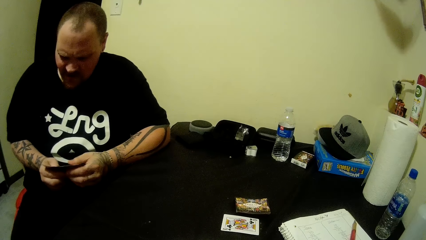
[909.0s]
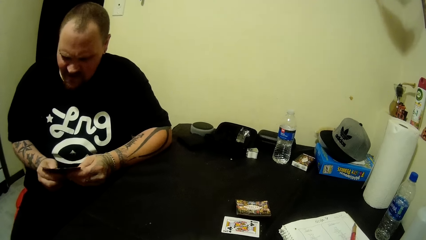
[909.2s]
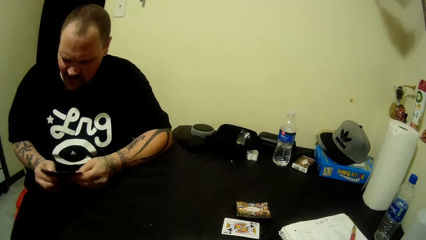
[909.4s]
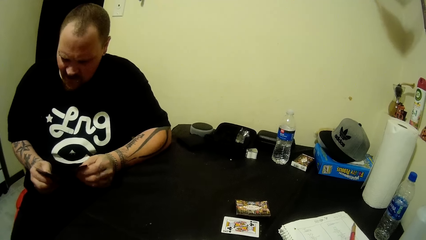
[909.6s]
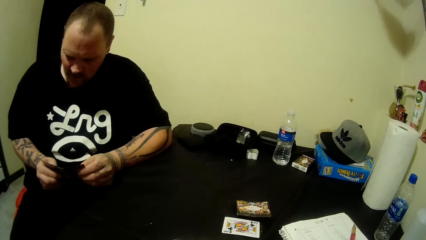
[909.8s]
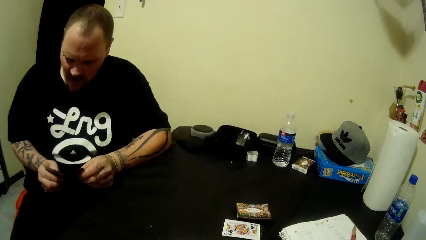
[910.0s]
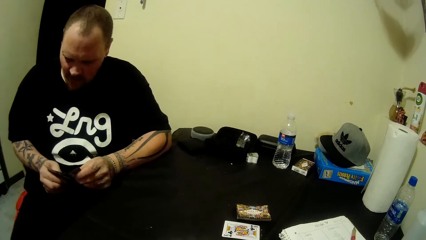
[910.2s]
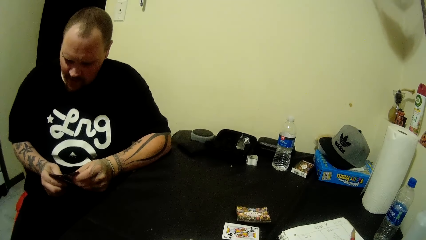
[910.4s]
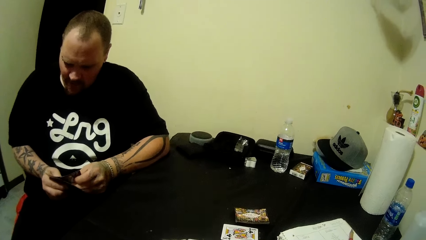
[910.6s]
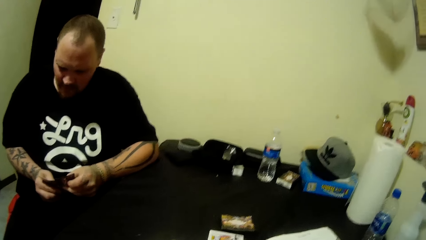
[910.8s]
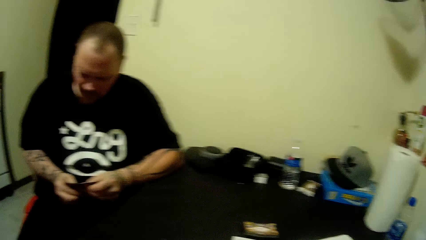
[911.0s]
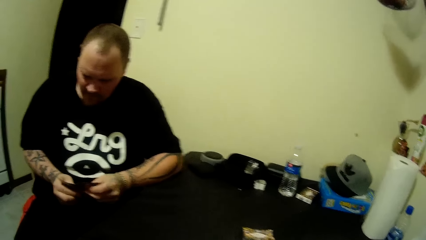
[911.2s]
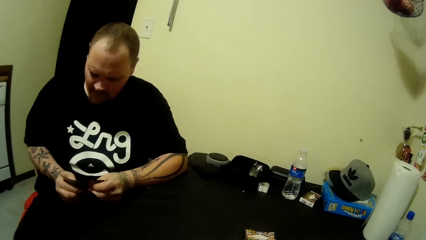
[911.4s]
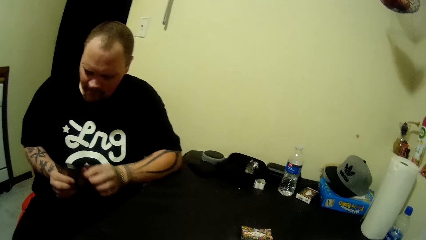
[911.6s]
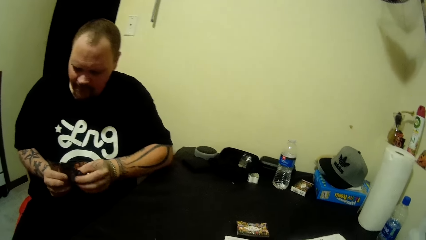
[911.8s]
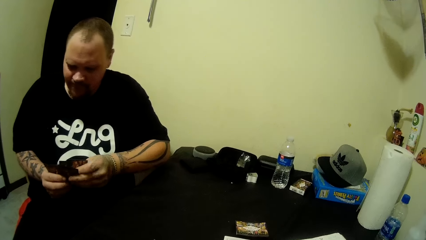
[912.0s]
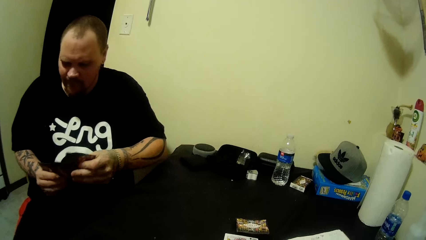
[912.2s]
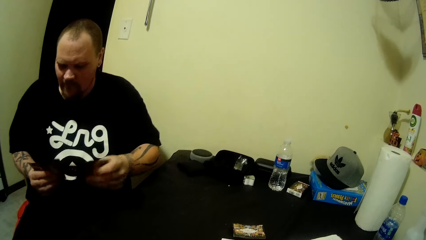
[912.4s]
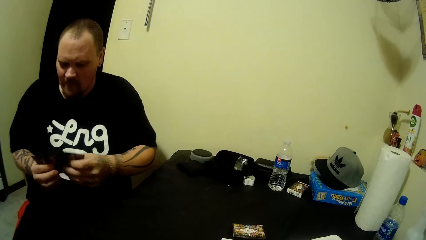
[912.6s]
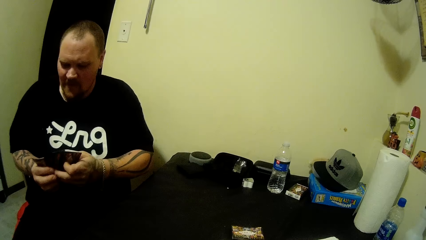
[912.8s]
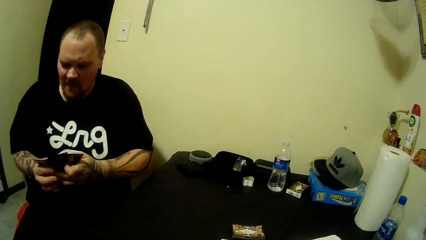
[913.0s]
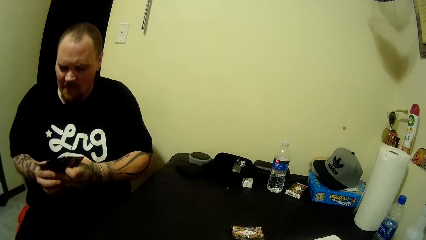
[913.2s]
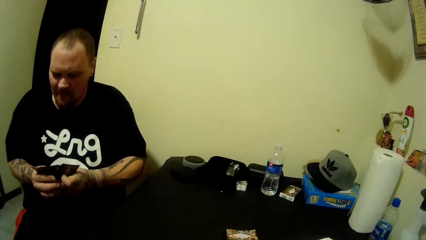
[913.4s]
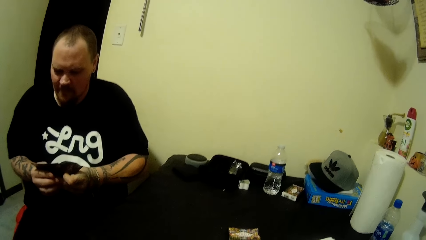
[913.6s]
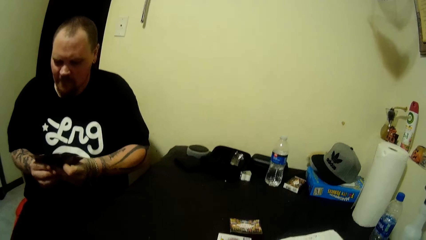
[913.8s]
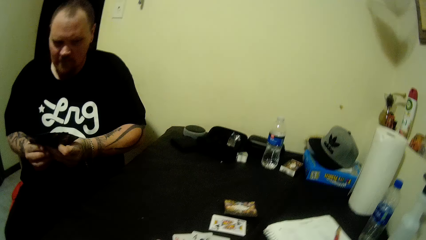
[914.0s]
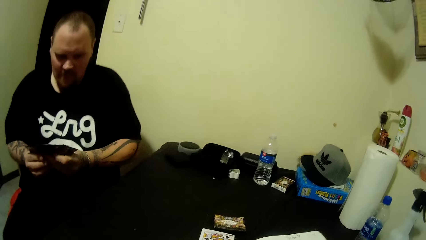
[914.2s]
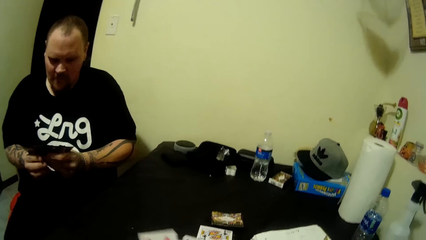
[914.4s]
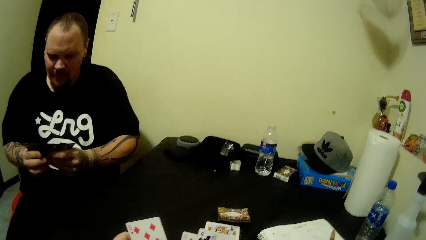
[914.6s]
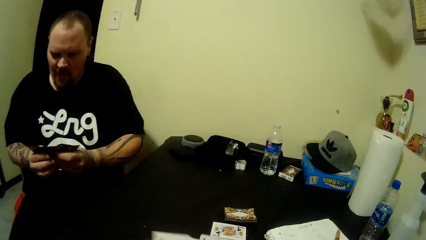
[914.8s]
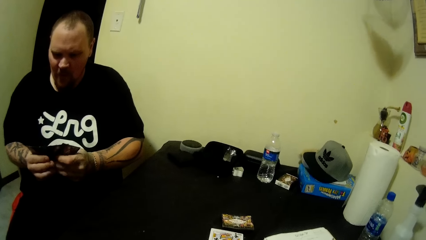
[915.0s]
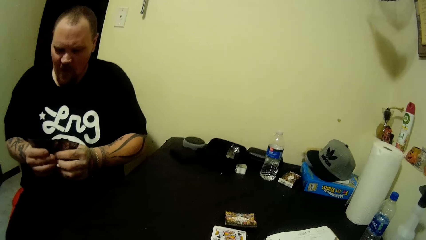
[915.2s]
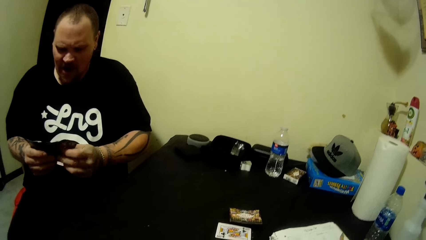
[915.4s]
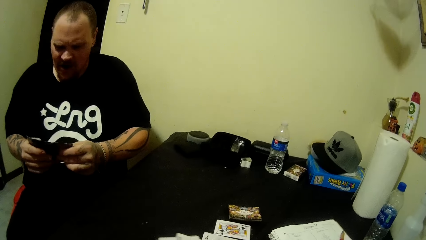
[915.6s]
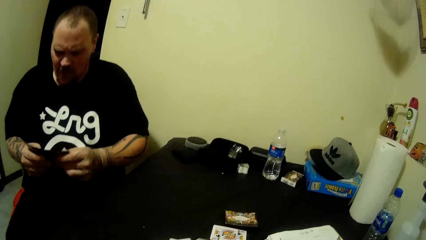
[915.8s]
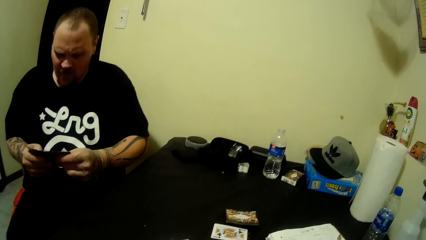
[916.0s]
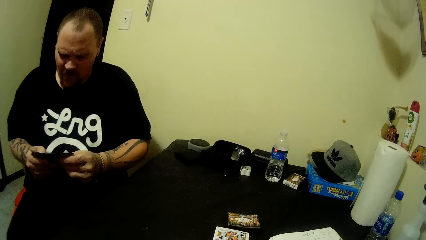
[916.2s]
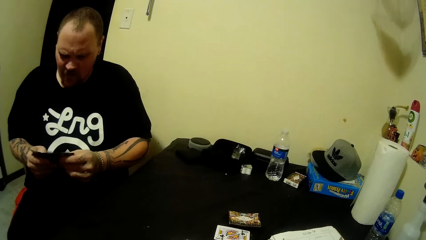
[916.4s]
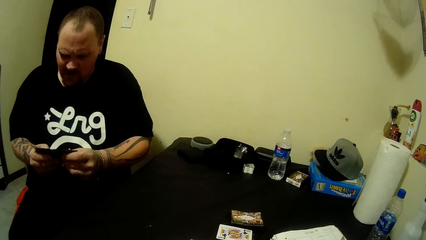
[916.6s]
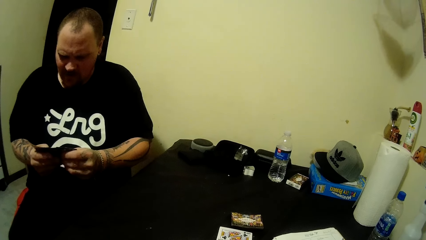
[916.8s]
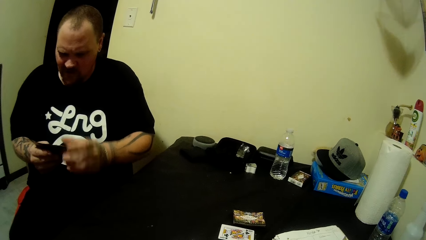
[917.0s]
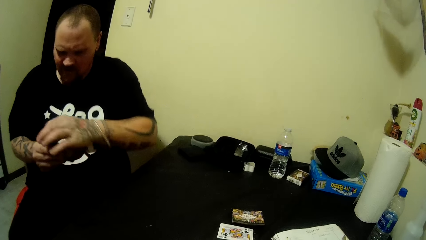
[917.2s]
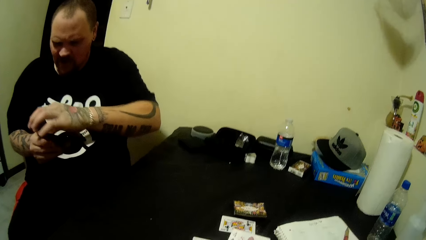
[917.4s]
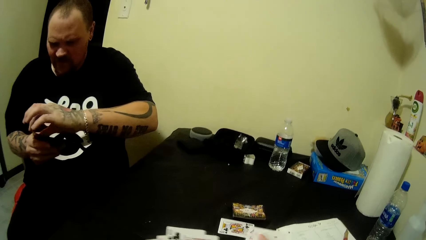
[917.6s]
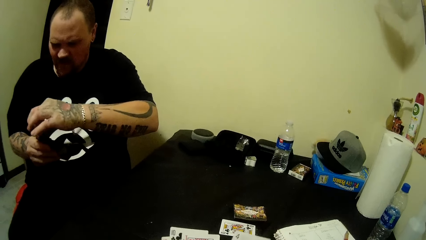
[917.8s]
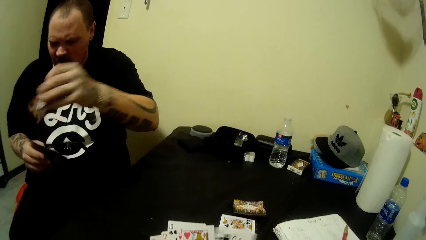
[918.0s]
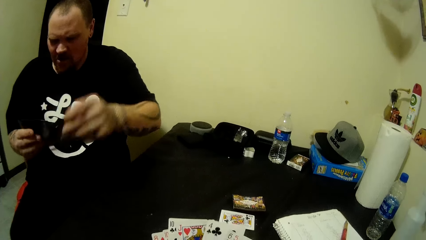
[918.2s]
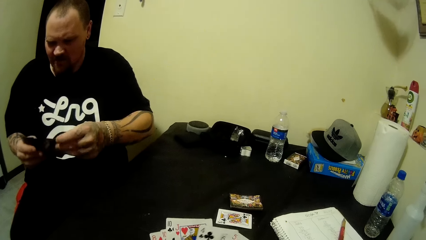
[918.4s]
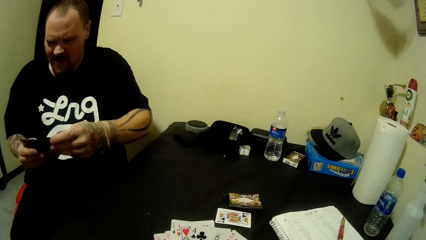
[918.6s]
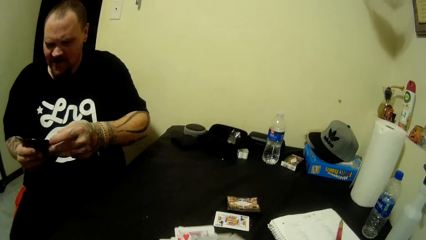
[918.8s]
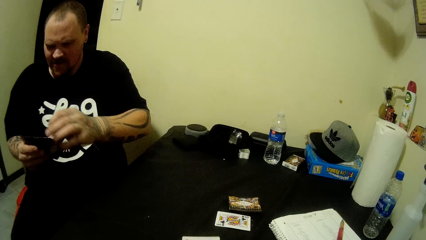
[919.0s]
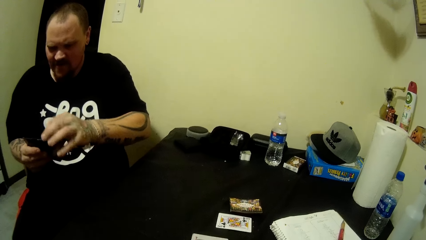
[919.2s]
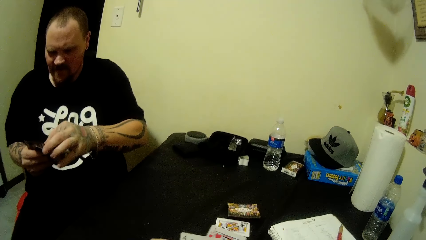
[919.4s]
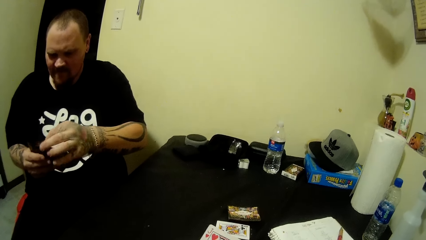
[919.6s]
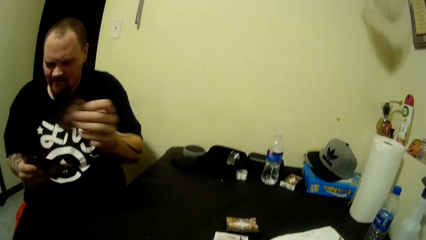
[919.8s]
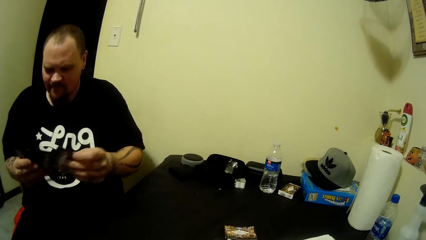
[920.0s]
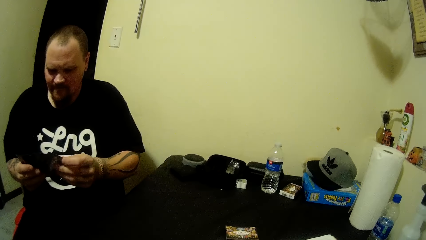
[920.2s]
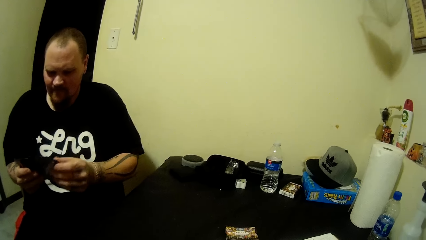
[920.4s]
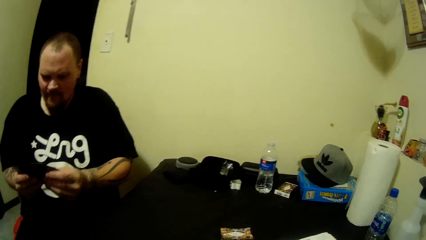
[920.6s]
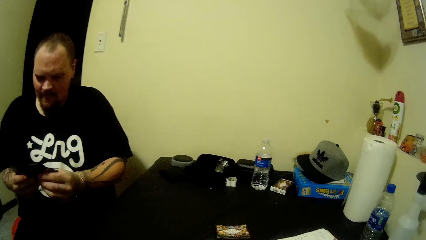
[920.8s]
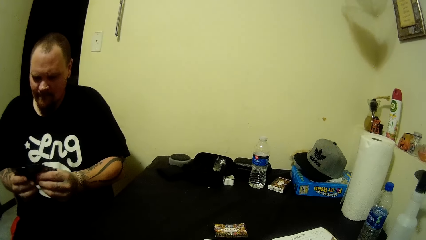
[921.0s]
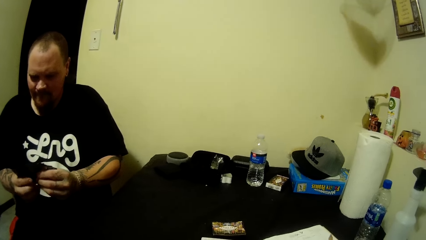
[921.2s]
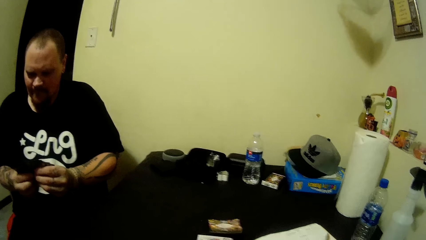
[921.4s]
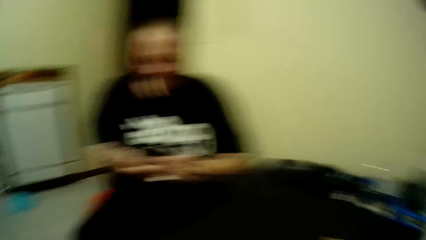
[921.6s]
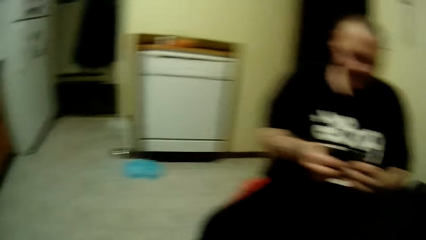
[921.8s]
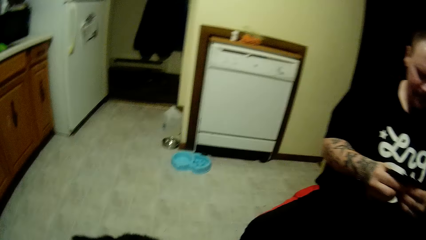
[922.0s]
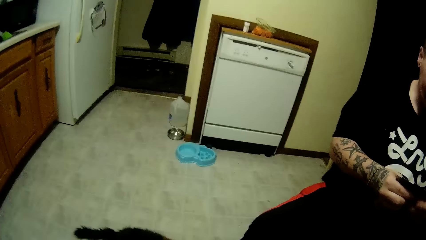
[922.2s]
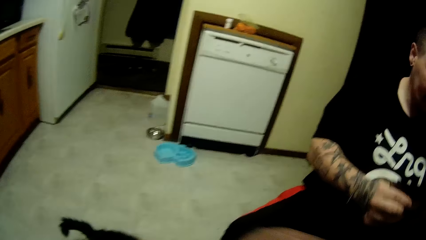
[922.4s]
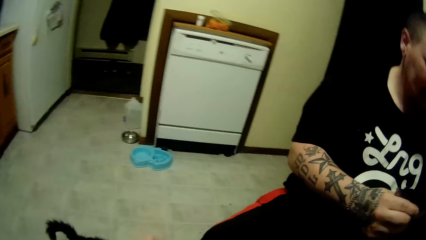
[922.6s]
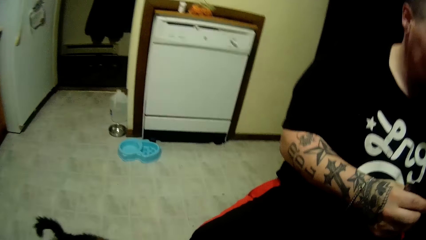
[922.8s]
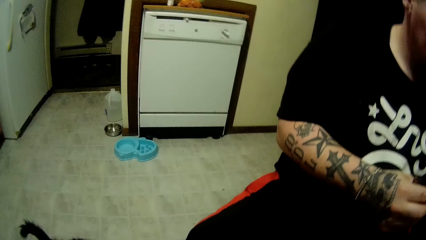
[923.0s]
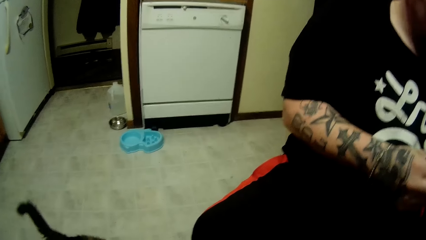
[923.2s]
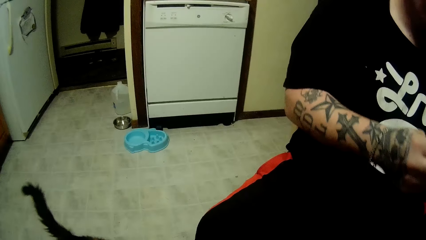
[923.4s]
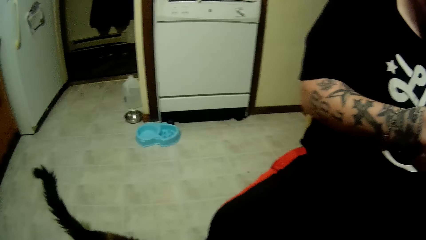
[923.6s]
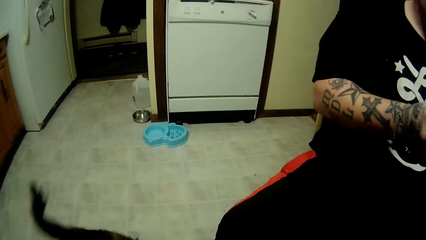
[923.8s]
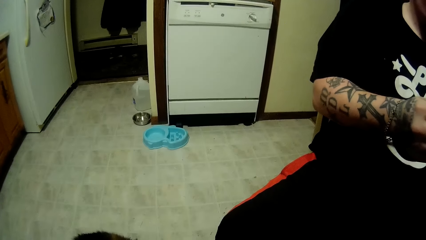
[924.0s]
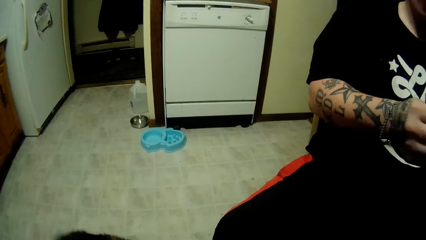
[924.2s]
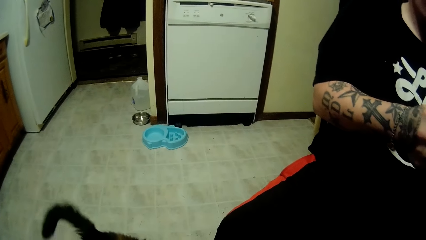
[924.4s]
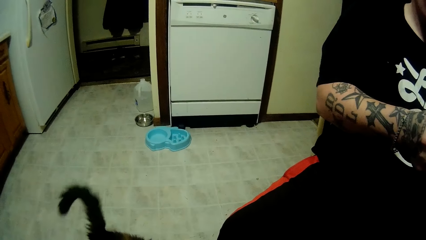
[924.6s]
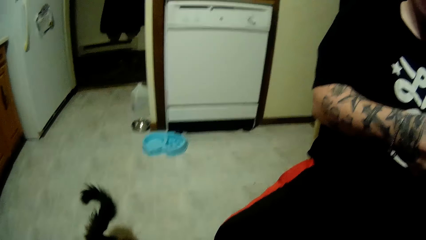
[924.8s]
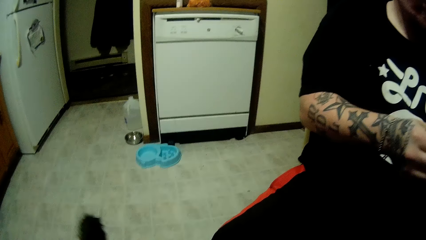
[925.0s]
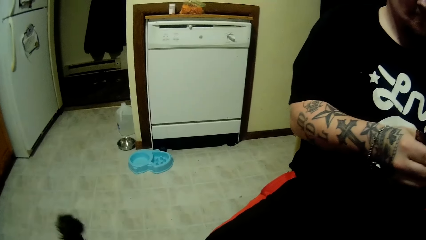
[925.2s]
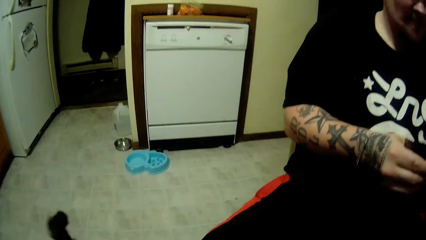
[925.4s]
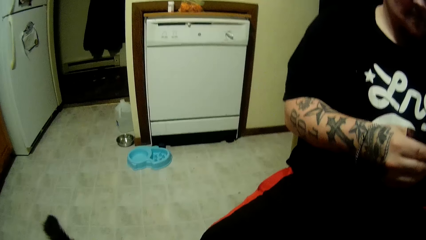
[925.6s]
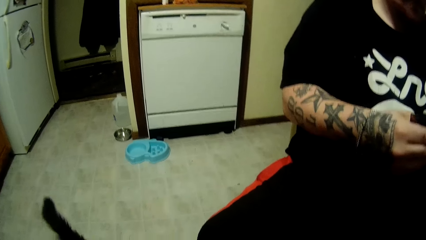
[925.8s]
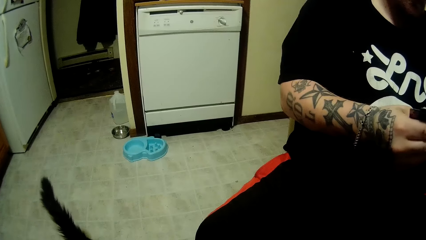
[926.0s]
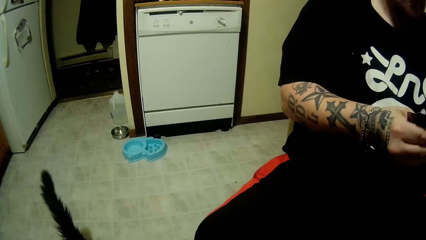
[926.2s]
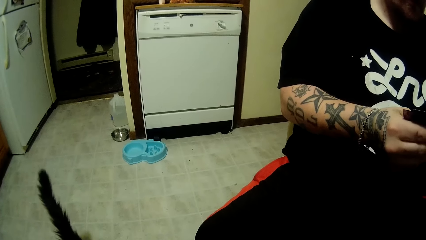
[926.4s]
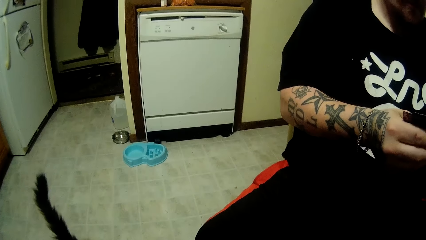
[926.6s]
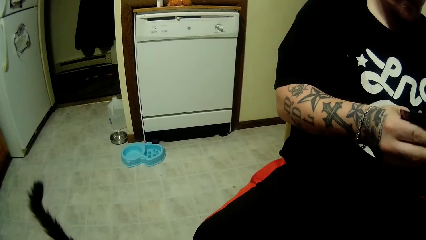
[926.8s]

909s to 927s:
A man shuffles cards. The camera wearer looks at a cat.
